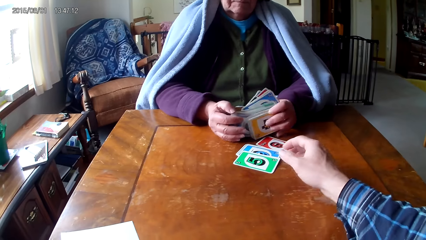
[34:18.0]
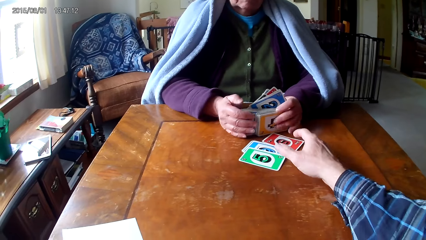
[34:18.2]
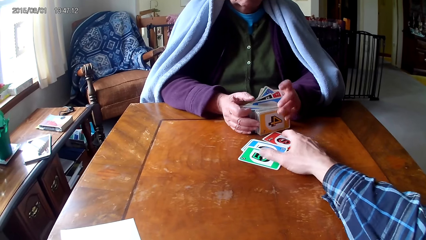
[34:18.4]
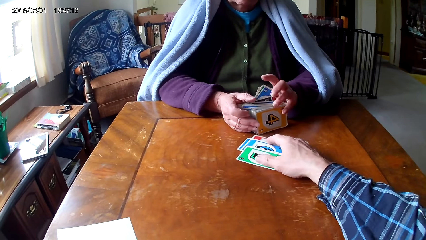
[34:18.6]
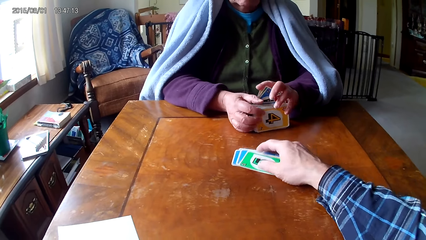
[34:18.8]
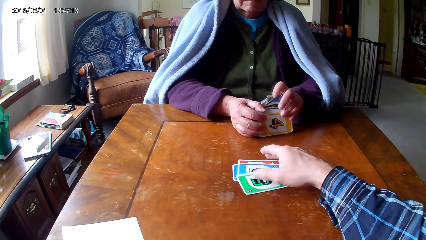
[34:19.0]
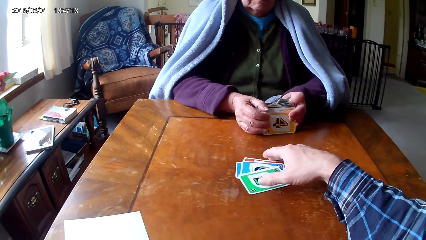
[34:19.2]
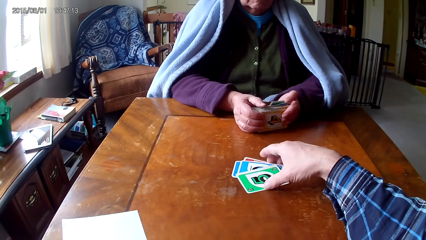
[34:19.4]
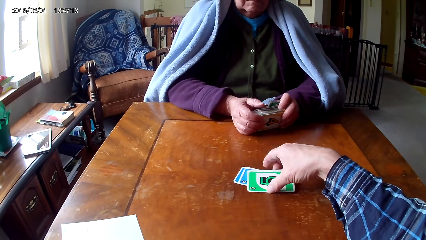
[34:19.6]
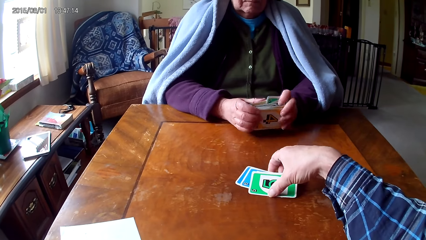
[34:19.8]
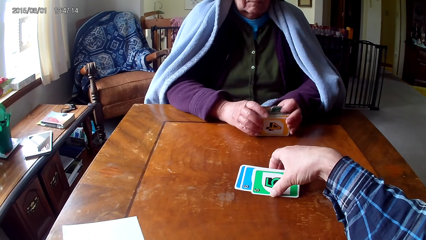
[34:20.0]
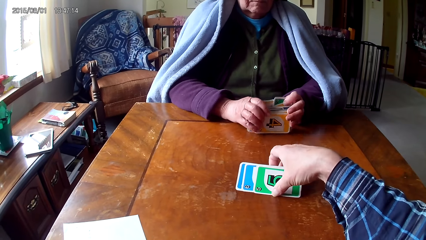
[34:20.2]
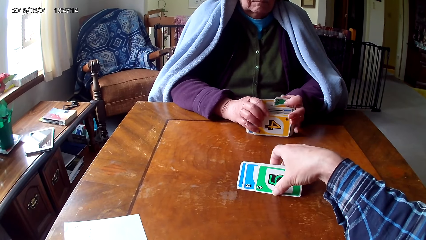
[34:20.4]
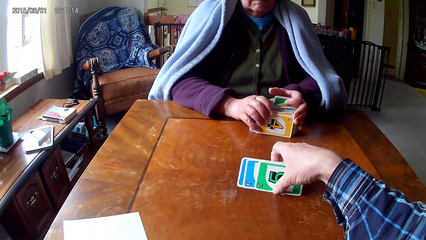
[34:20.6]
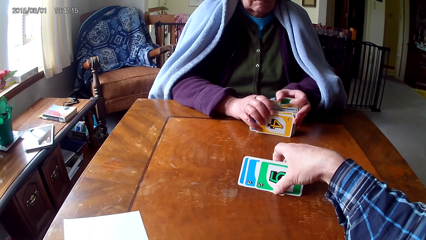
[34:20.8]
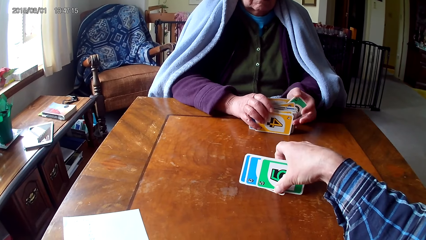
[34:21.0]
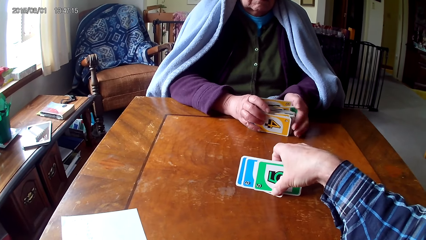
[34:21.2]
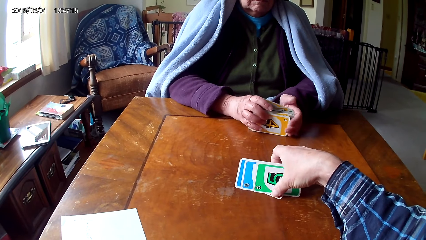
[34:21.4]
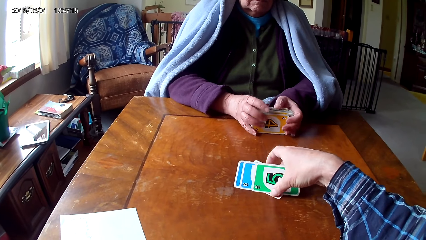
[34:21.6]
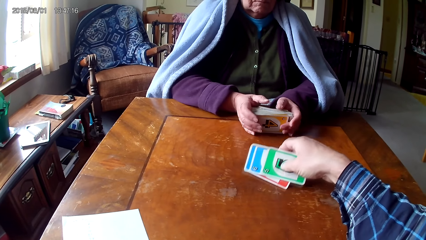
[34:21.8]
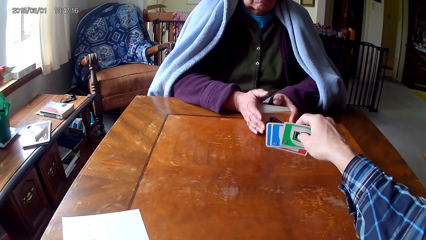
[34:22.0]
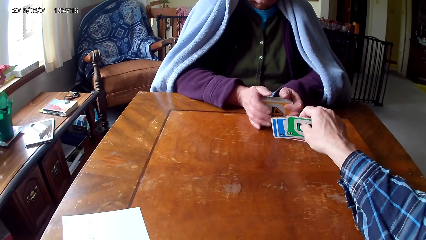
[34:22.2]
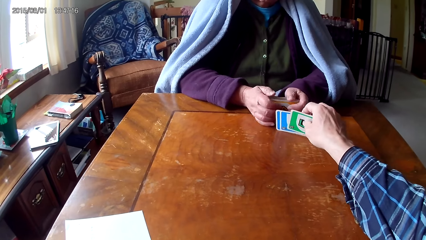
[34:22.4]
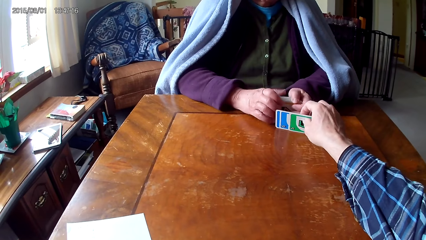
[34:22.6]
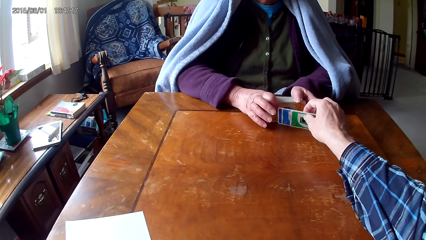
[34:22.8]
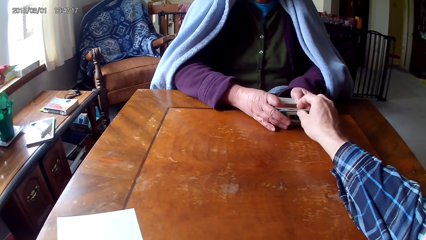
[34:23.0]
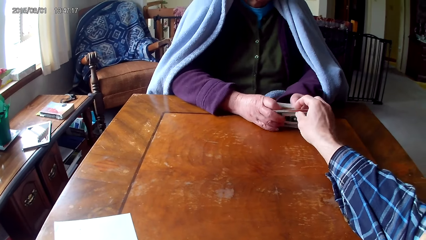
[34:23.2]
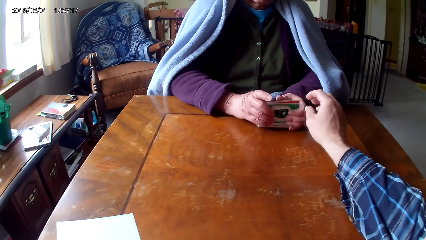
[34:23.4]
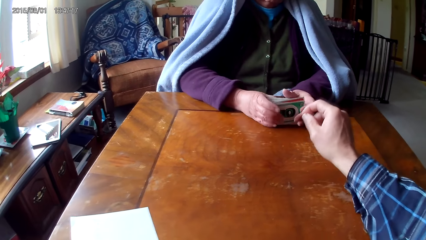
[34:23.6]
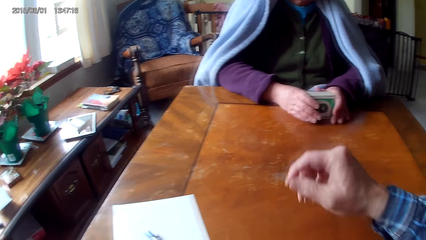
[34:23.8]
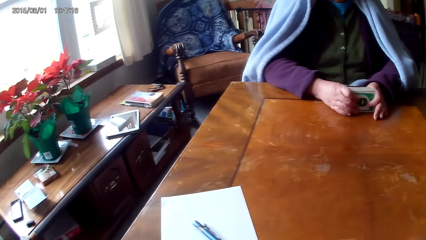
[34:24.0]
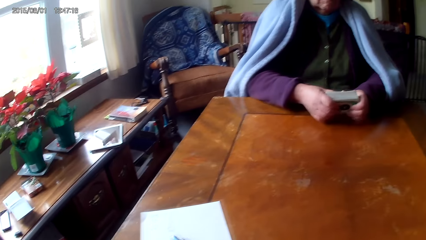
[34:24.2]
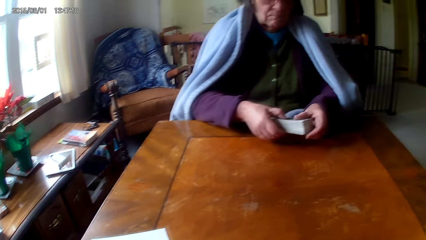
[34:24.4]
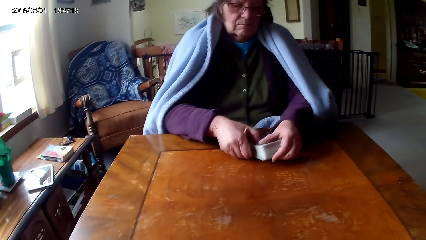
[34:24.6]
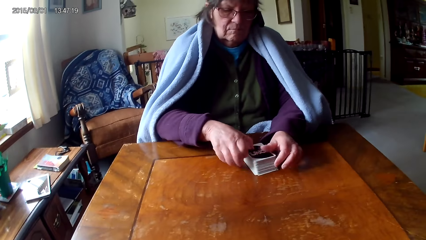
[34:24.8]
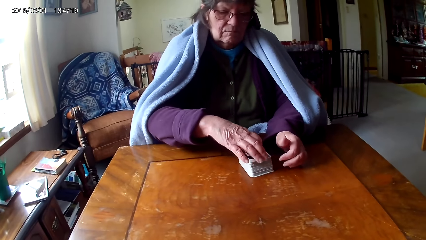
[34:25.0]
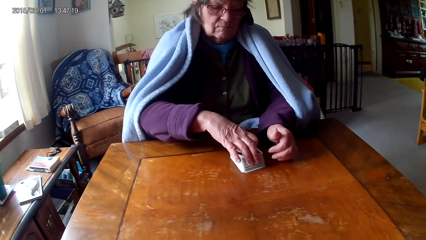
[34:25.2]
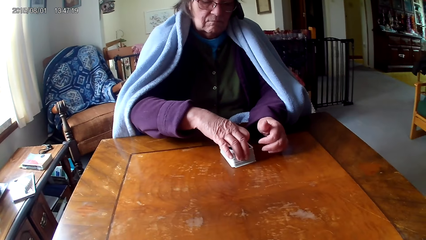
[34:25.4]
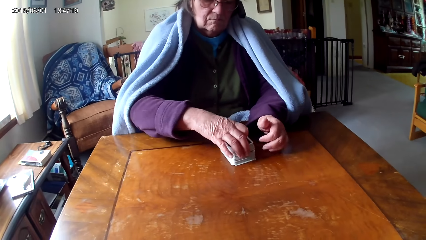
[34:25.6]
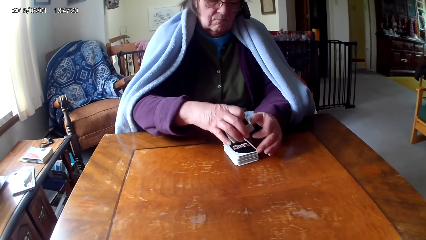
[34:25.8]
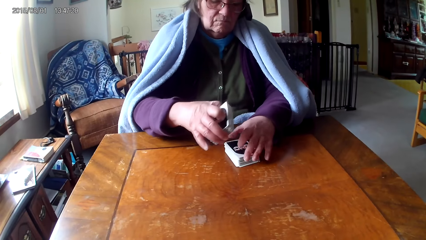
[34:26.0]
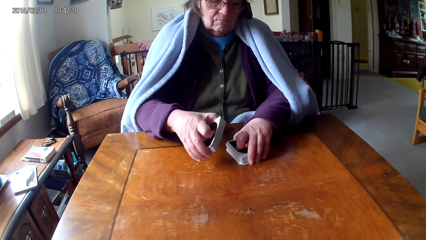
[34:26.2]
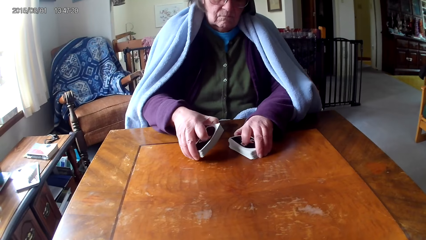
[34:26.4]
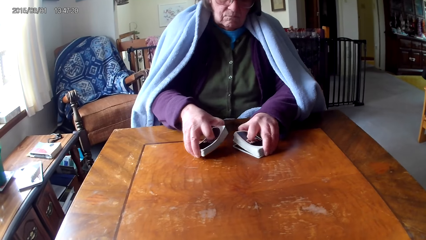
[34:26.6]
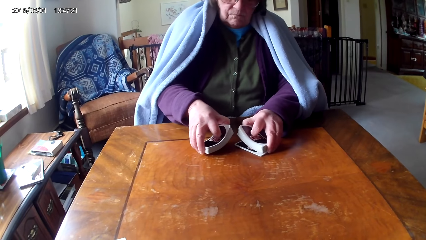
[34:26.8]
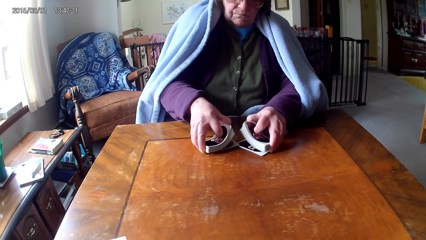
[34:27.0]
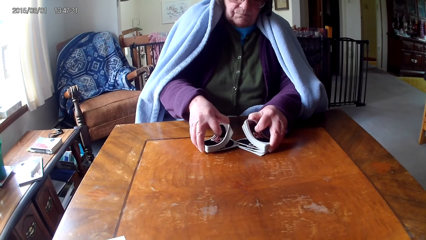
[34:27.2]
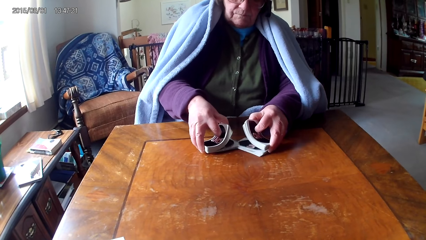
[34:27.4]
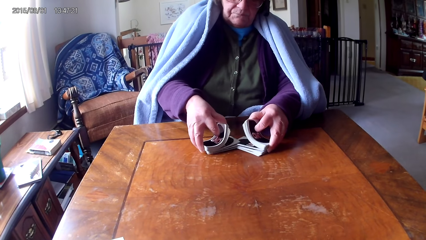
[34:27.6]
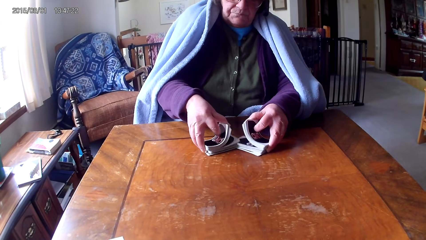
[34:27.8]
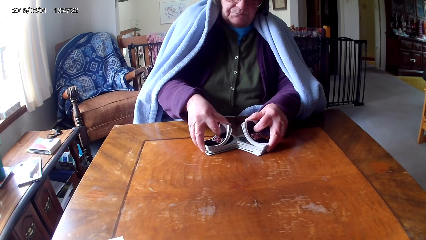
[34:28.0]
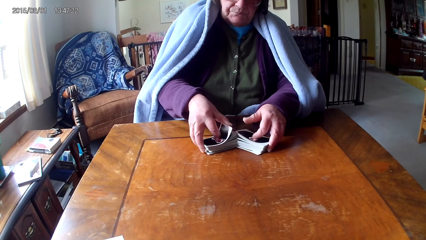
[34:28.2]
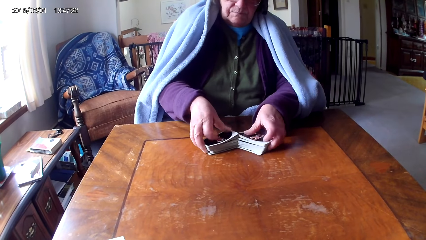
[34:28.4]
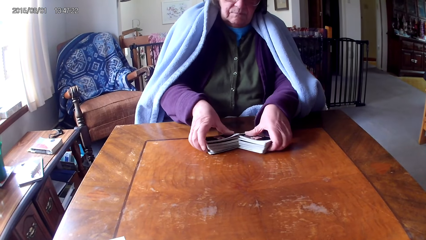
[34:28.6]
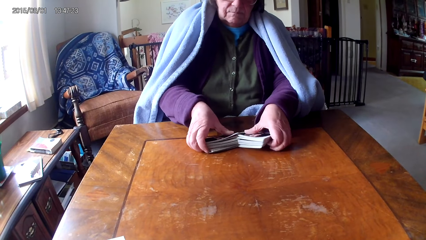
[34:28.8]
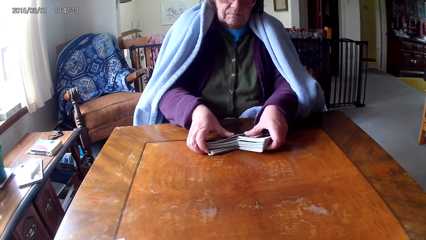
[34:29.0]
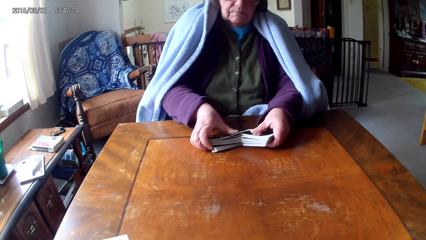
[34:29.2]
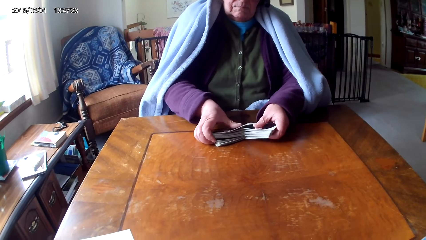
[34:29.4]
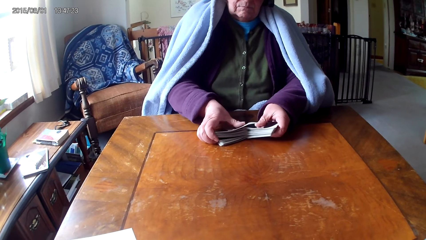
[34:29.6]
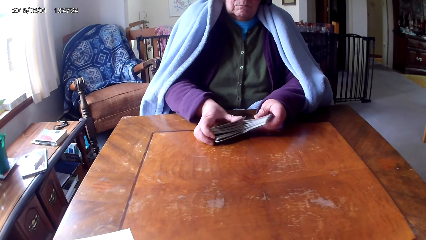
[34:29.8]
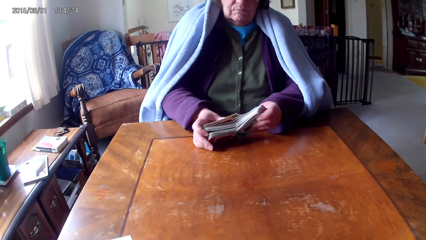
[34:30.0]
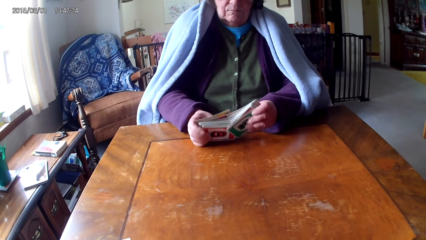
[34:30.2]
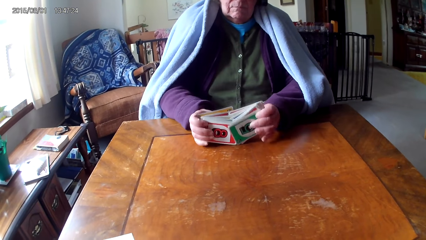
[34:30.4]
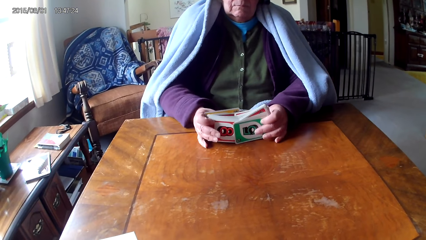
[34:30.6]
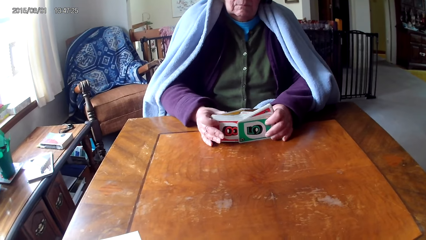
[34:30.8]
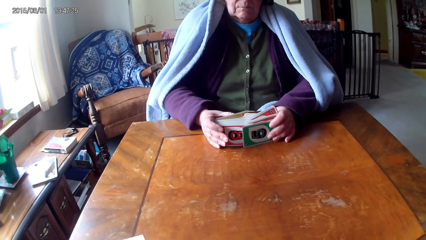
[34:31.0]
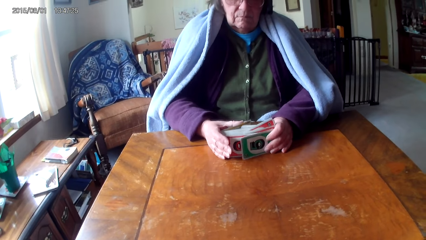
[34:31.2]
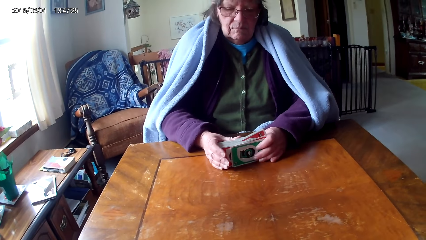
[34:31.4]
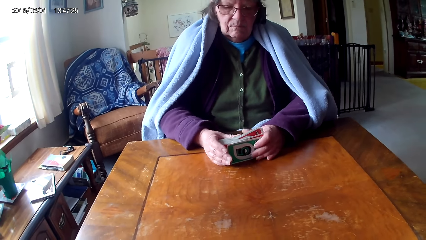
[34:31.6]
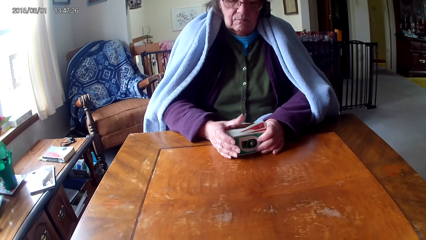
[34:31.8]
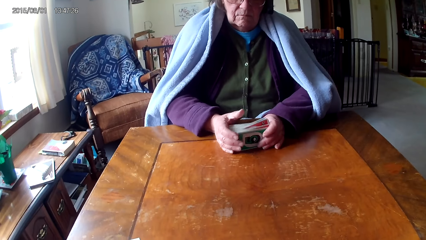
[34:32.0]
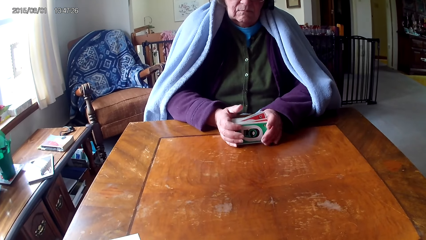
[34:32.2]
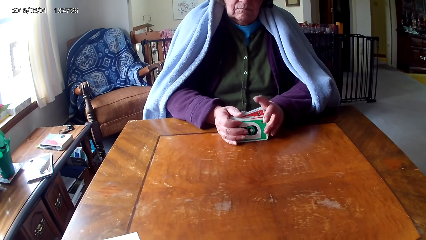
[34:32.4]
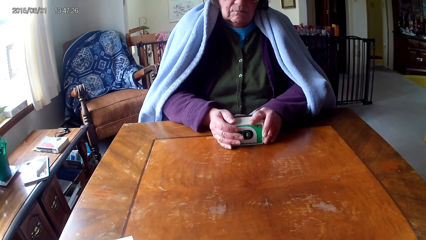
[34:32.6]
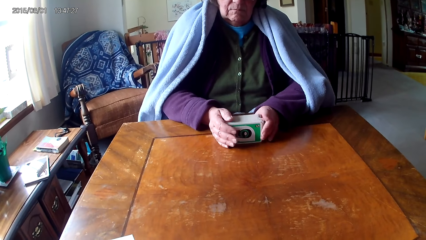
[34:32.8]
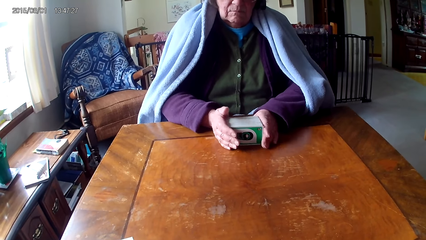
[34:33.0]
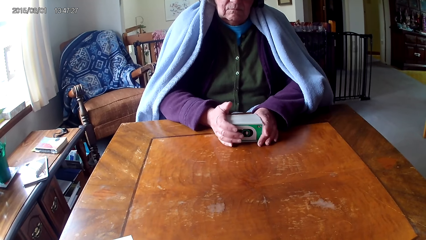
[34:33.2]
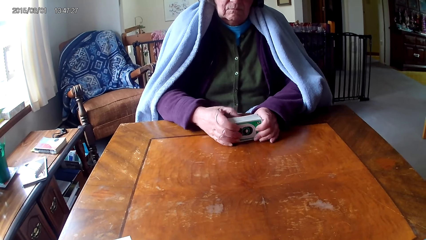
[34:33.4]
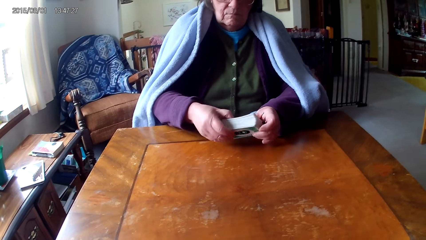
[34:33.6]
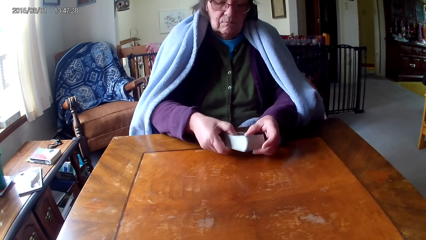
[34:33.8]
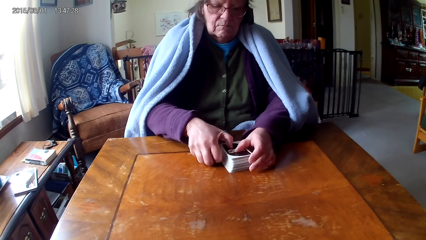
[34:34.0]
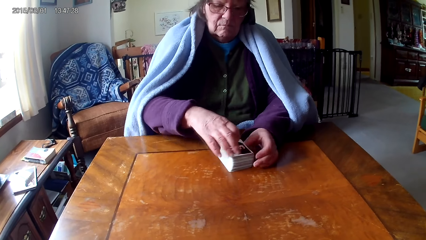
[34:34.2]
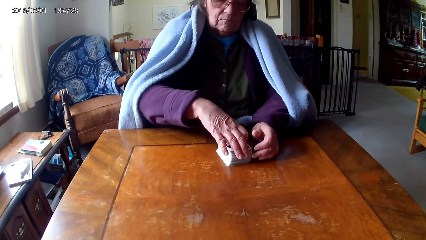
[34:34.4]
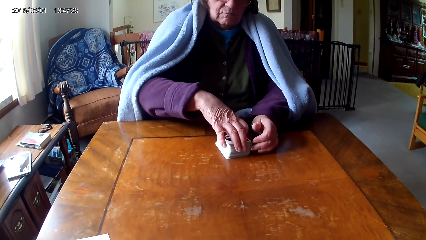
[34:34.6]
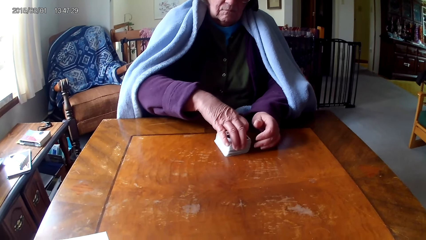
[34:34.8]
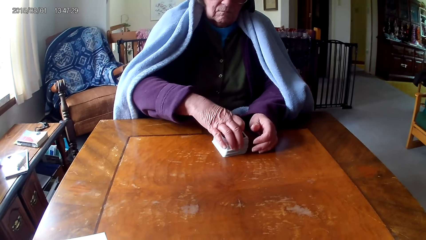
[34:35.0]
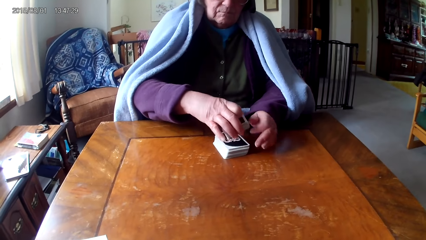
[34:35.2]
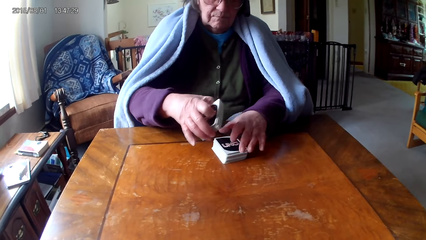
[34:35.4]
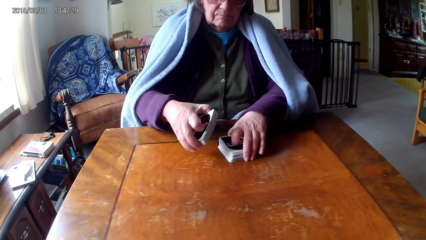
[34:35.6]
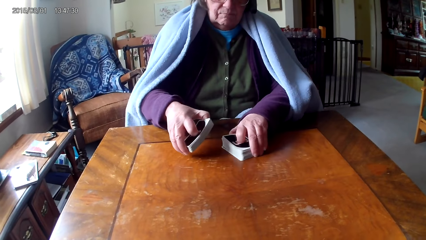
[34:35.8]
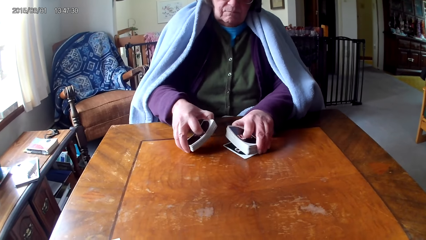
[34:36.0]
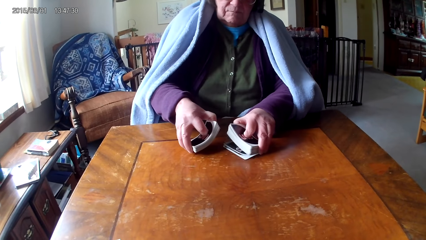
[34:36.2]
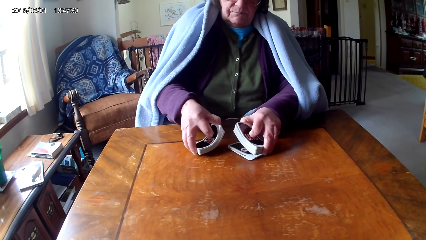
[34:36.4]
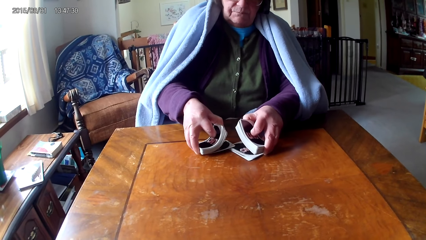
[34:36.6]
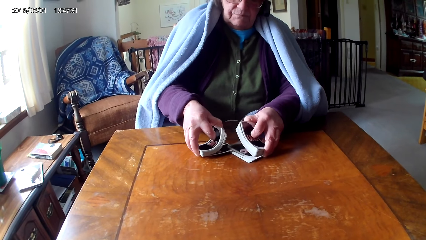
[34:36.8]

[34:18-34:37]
The camera wearer picks up cards on a table. They give the cards to a woman. The woman picks up the cards with hands and puts down the cards on the table. The woman reshuffles the cards. The woman picks up the cards with a hand, sorts the cards on the table with hands, puts the cards together, puts down the cards on the table, and picks up the cards with a hand.
